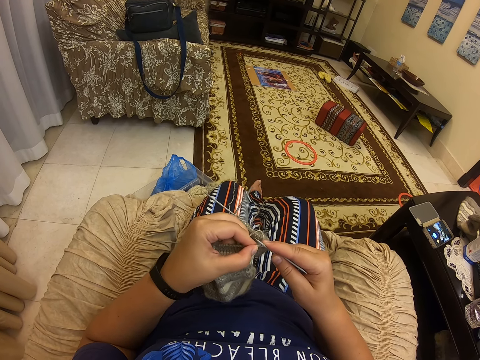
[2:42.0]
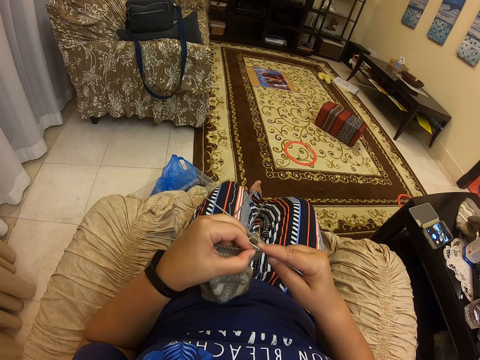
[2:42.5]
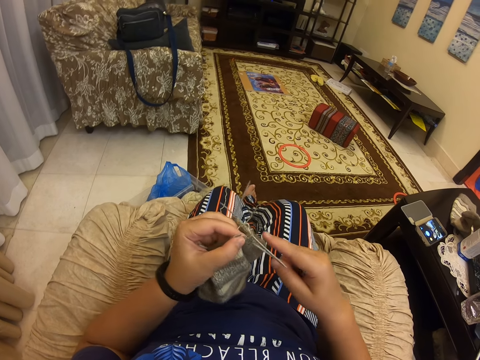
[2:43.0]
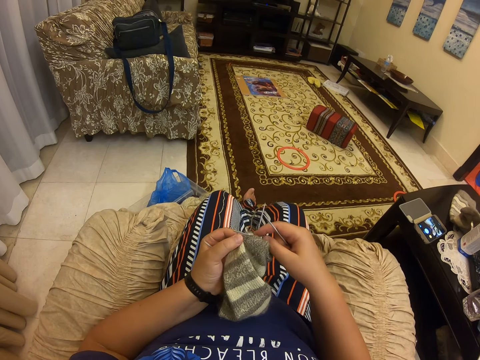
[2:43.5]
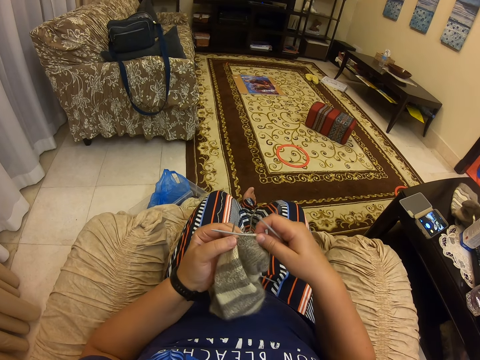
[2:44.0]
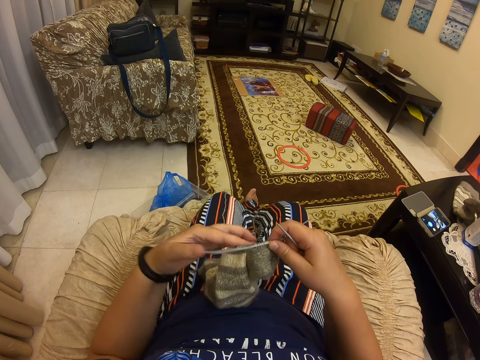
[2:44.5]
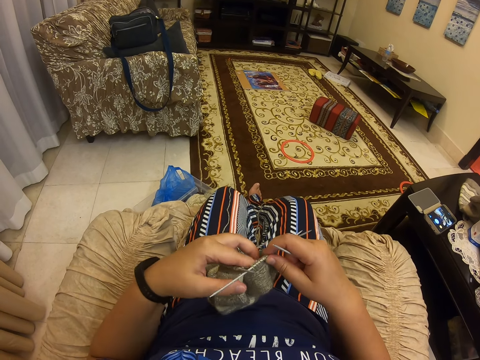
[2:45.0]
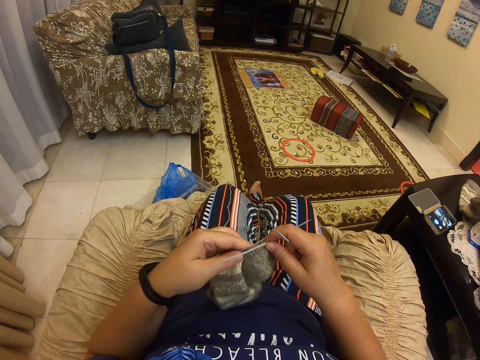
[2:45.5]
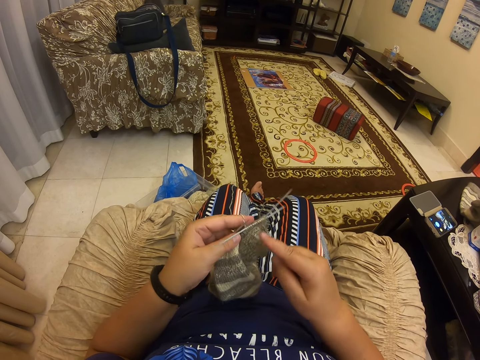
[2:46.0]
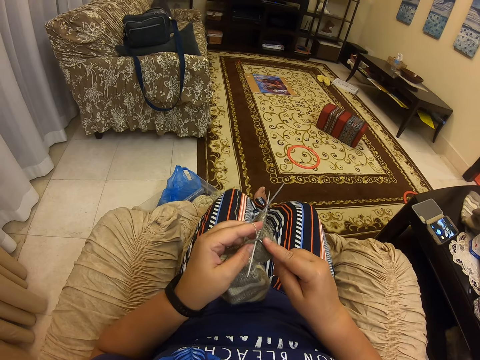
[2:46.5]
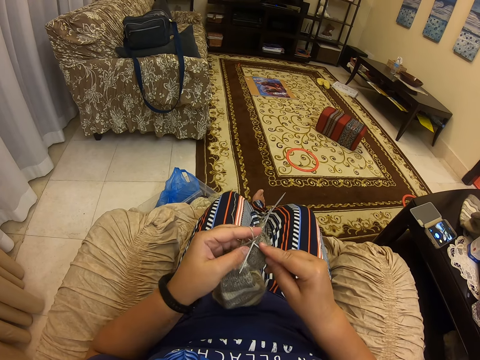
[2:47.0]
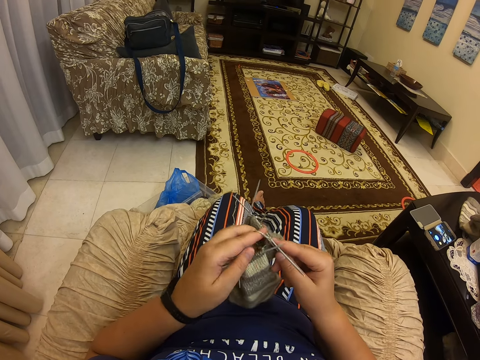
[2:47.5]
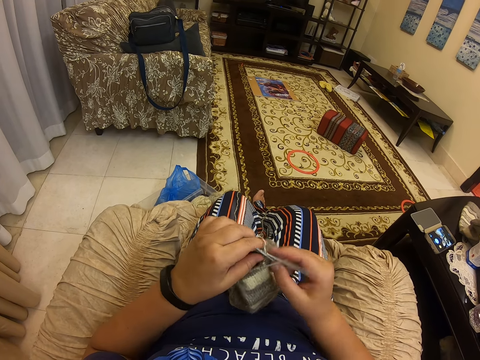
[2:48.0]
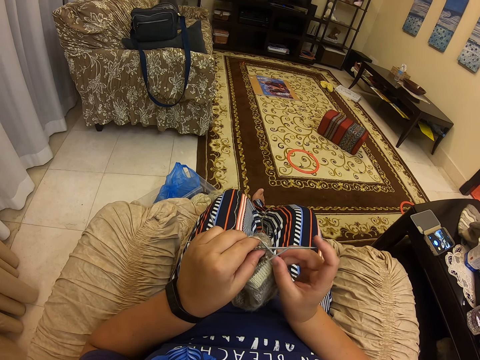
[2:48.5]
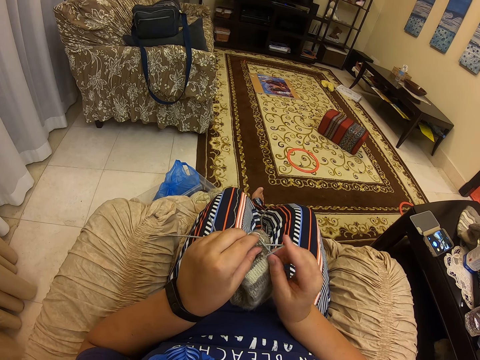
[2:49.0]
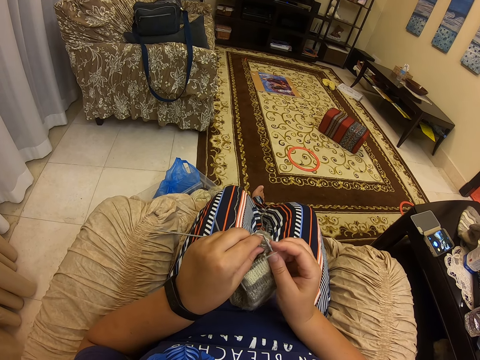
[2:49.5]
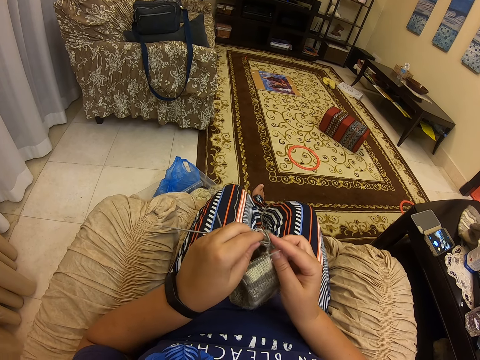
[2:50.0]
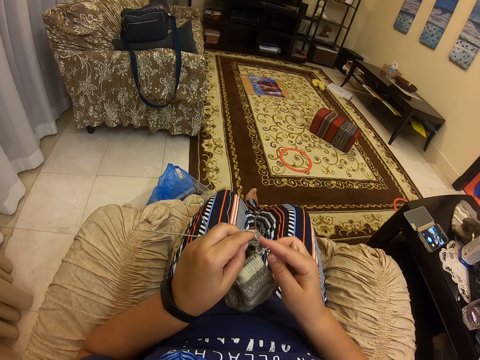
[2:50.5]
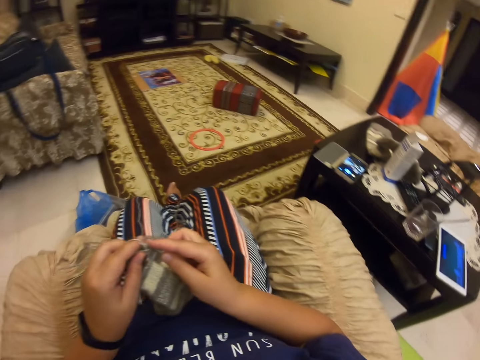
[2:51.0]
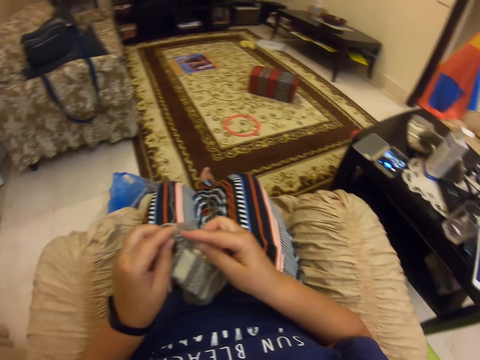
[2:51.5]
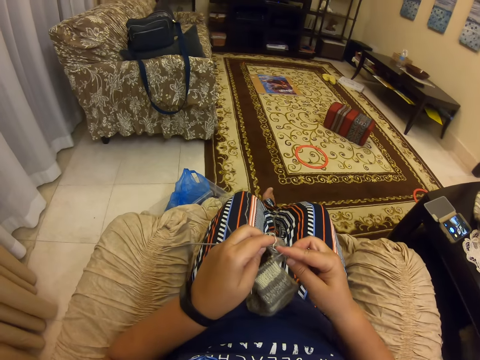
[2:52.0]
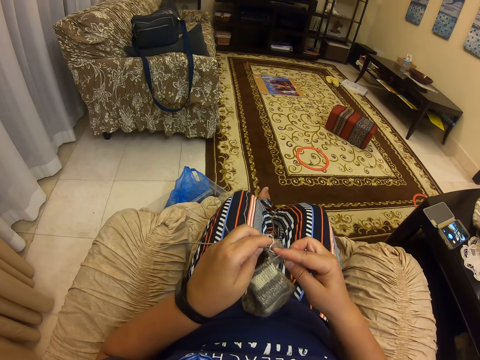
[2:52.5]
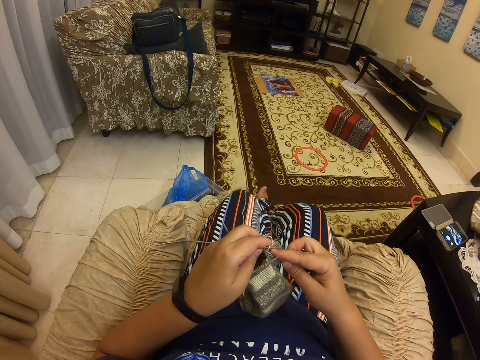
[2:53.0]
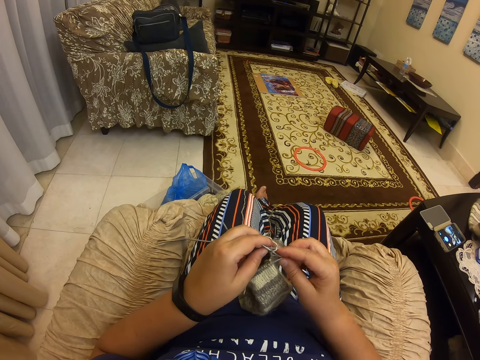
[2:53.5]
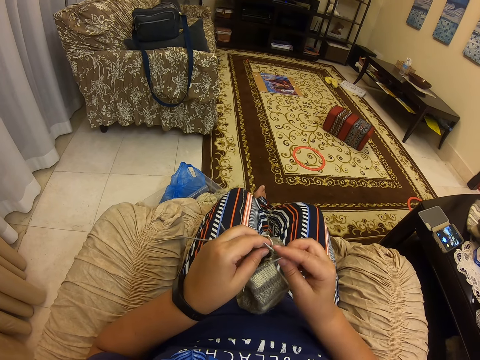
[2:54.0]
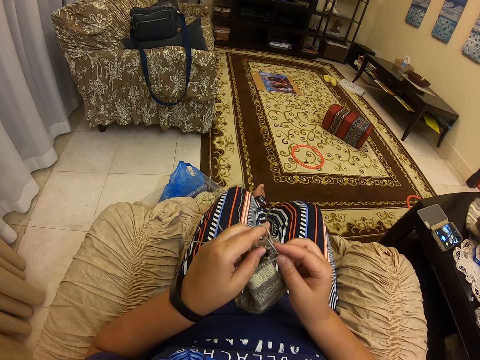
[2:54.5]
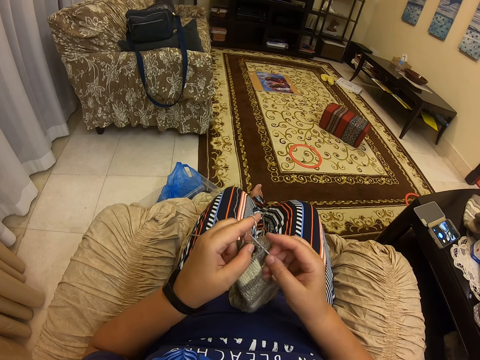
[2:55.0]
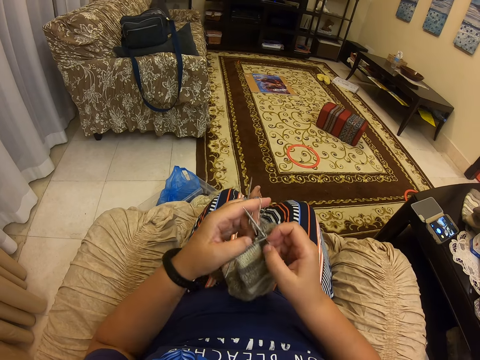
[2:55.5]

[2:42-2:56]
The camera wearer holds the sweater. They put the crochet on the thread. They converse with a man. They crochet the sweater with the crocheting needle and a thread.

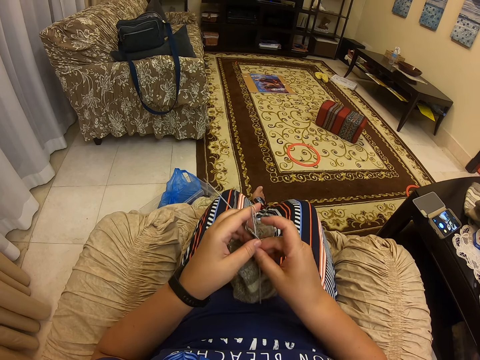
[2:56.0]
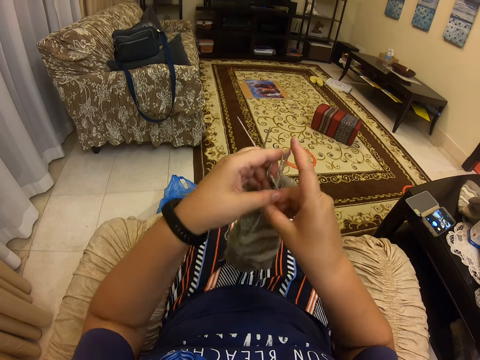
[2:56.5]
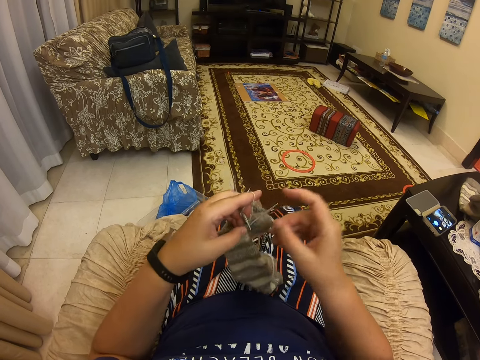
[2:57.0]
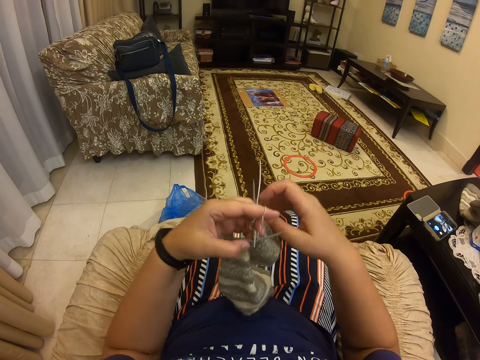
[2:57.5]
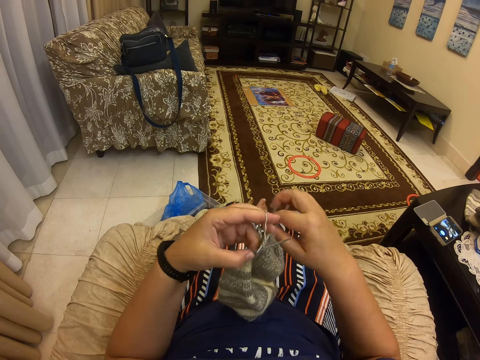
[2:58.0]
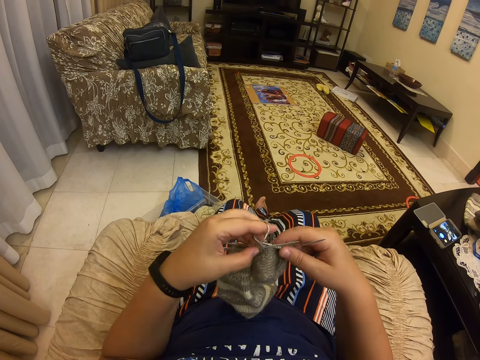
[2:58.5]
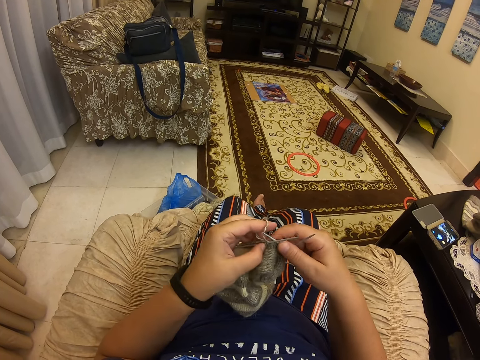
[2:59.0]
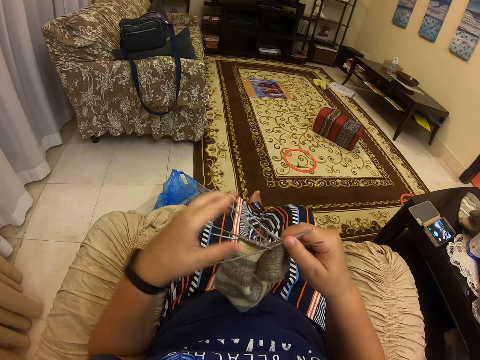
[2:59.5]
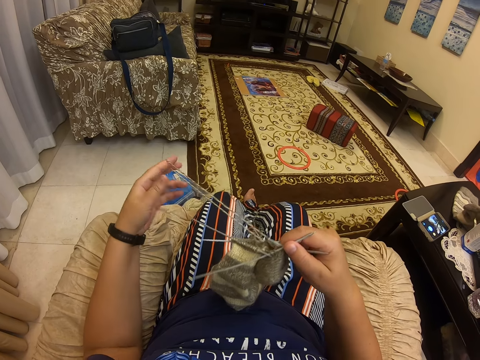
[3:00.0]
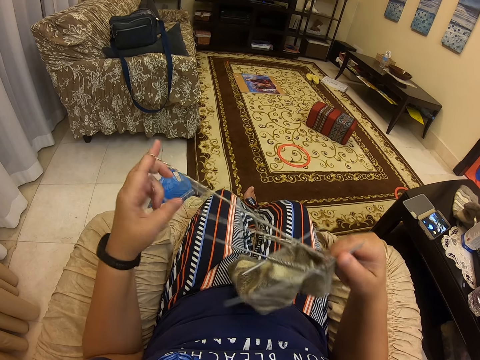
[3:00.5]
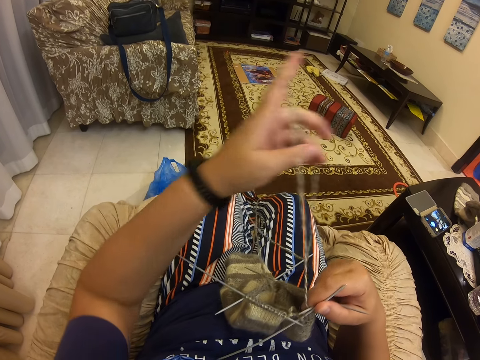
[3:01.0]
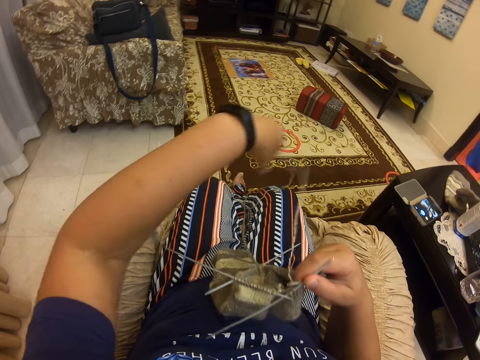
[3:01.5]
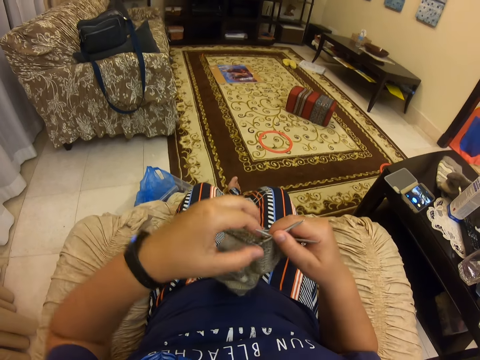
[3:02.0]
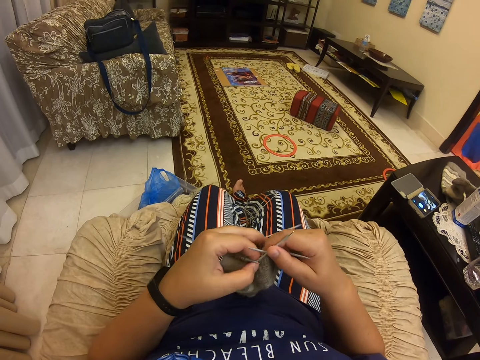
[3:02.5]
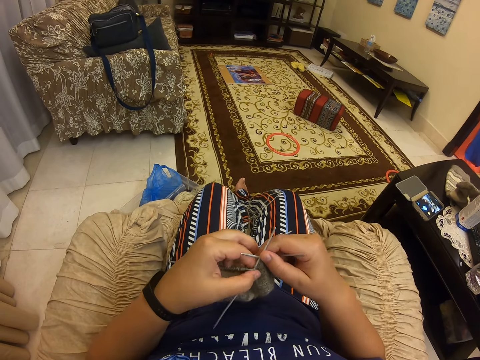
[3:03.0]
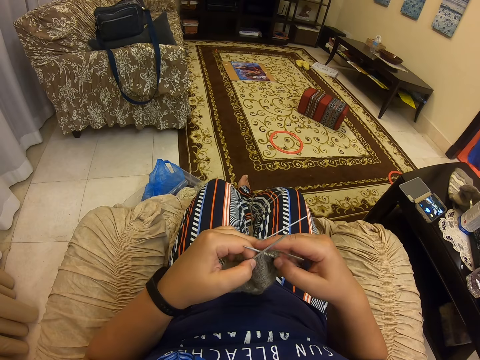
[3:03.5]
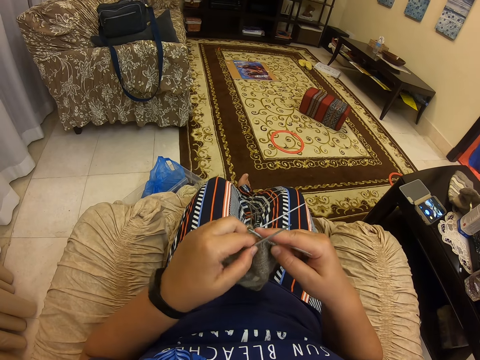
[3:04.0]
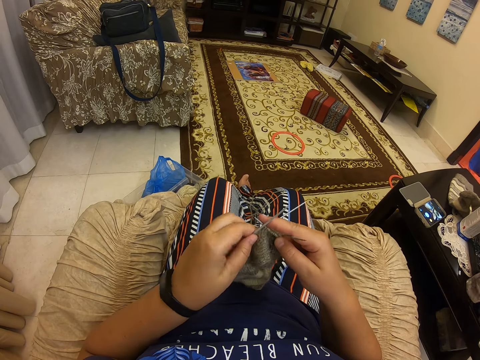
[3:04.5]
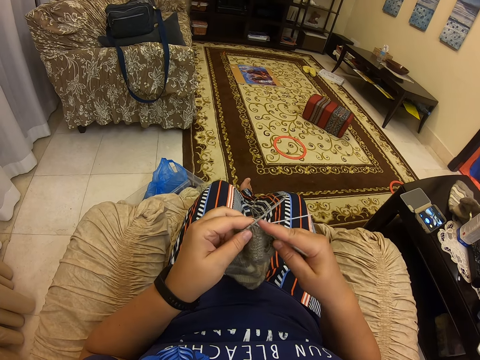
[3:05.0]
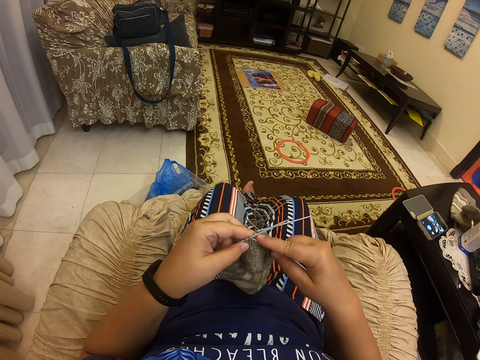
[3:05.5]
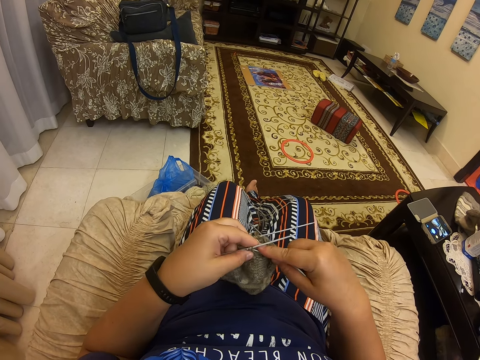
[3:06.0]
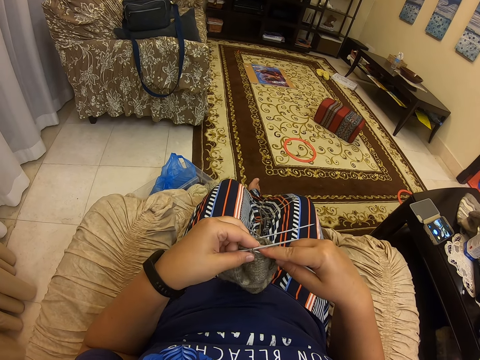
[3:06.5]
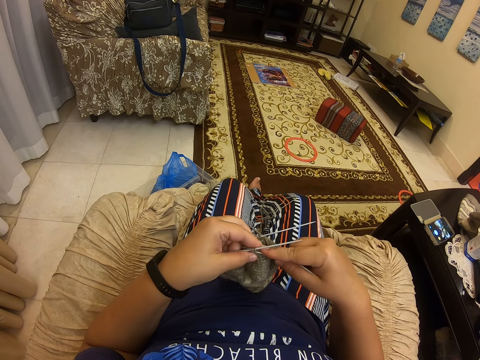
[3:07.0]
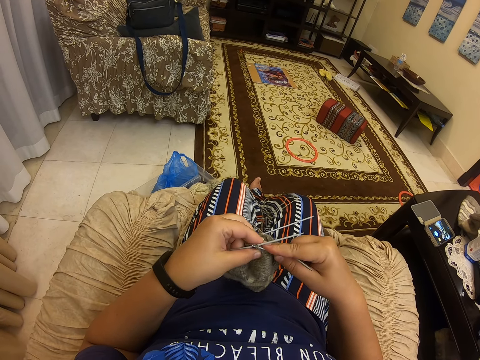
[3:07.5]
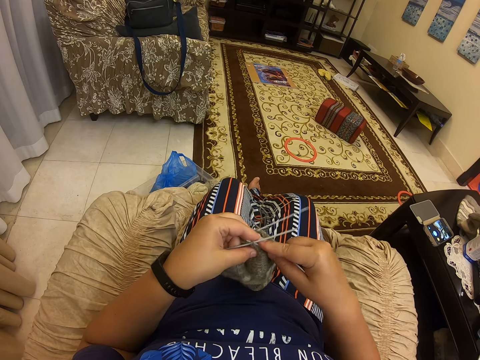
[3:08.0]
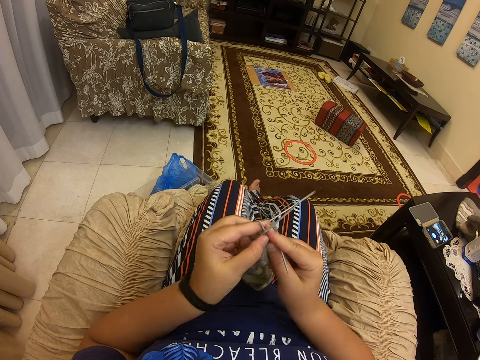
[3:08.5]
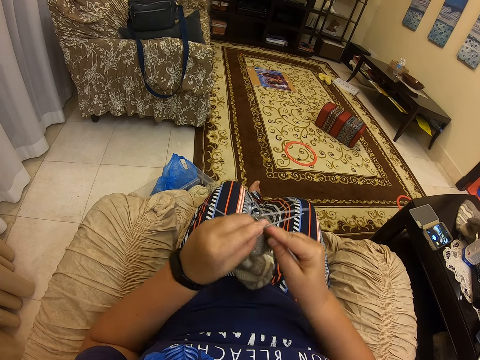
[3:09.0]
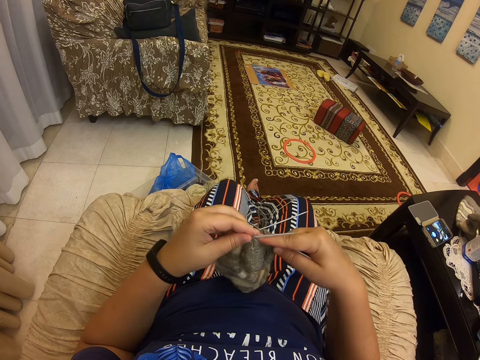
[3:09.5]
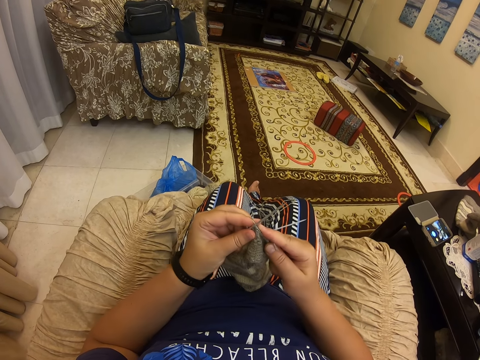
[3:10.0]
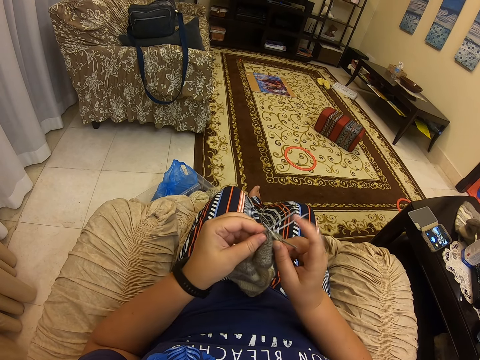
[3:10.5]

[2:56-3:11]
The camera wearer moves the sweater. They touch the crocheted sweater. They hold the crochet. They straighten the thread. They hold the sweater. They crochet the sweater with the crocheting needle and the thread.
